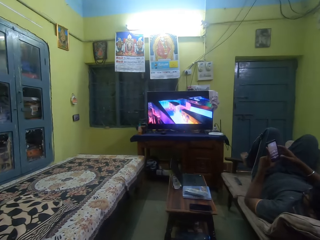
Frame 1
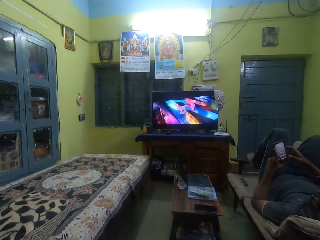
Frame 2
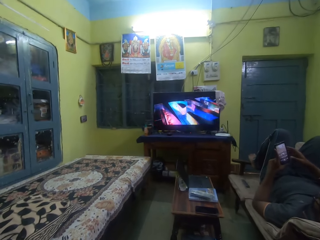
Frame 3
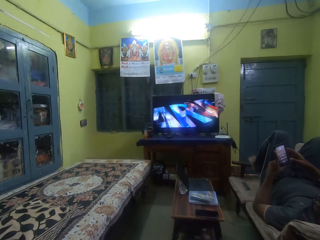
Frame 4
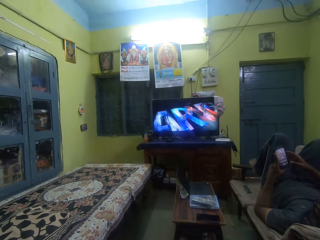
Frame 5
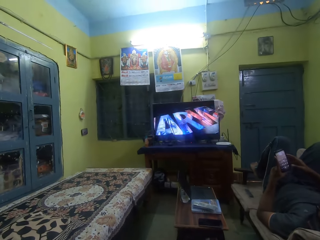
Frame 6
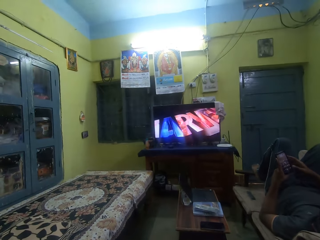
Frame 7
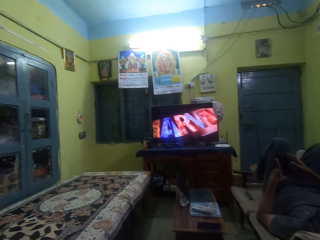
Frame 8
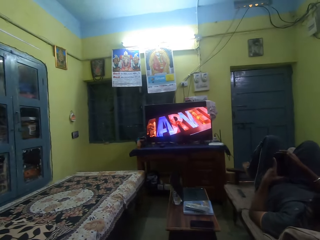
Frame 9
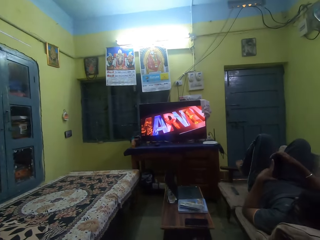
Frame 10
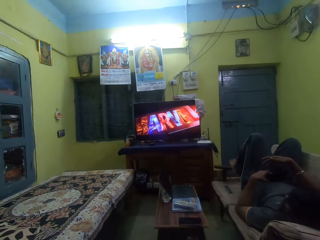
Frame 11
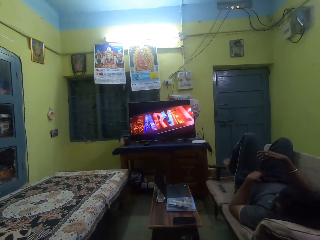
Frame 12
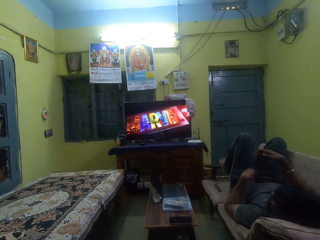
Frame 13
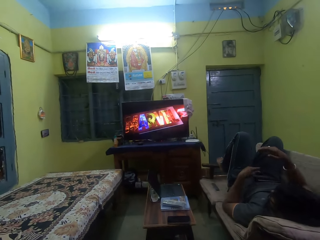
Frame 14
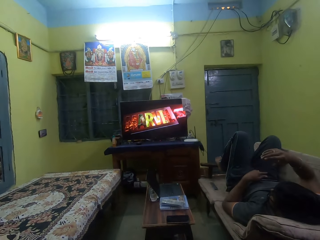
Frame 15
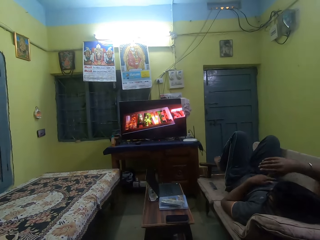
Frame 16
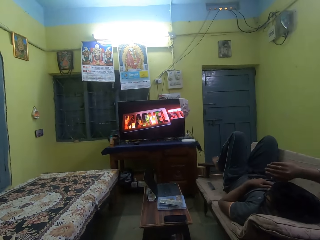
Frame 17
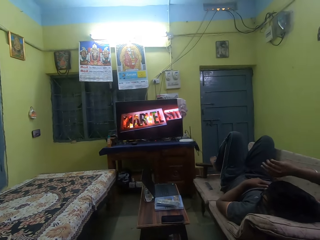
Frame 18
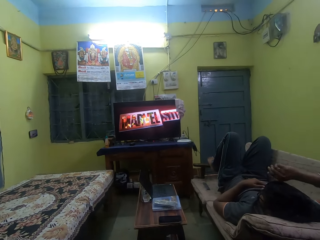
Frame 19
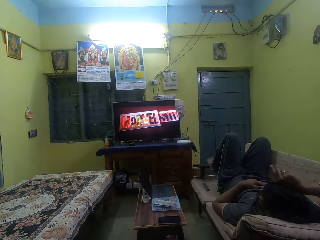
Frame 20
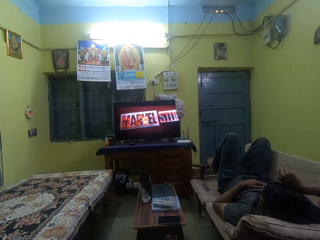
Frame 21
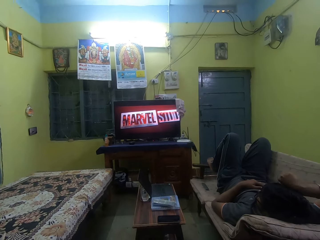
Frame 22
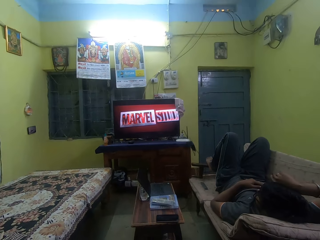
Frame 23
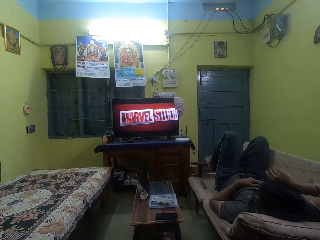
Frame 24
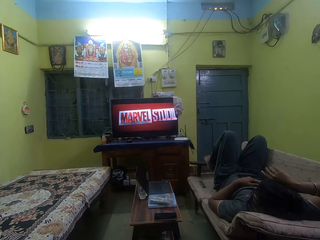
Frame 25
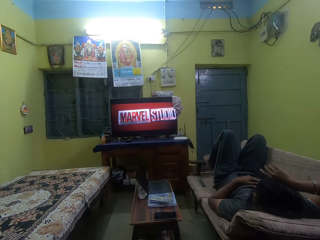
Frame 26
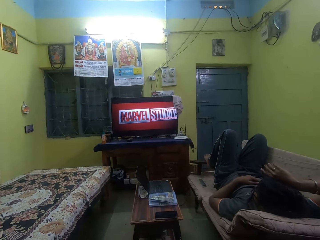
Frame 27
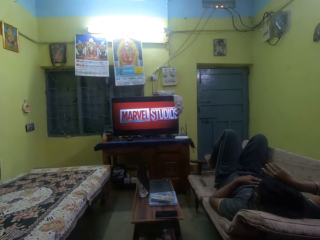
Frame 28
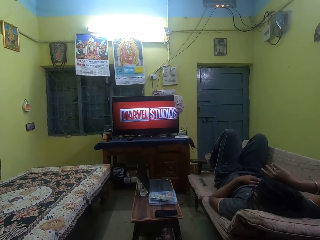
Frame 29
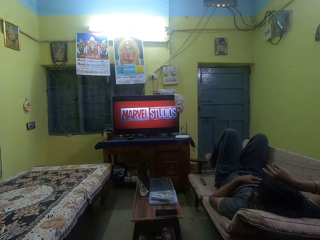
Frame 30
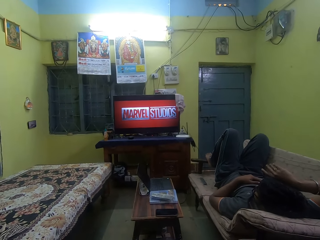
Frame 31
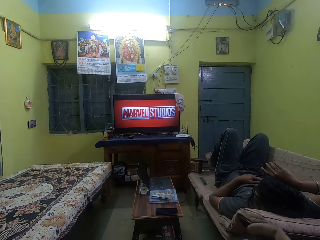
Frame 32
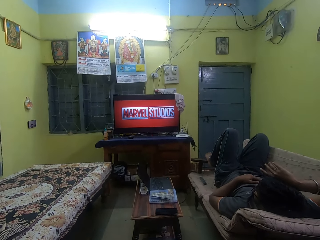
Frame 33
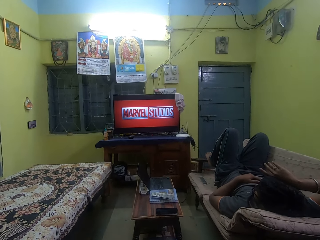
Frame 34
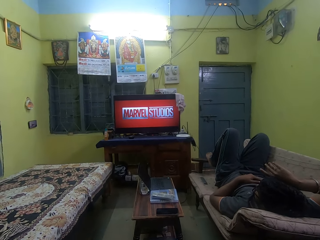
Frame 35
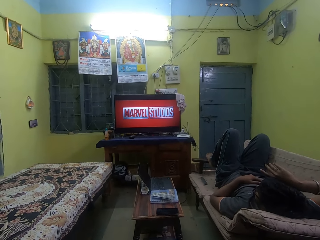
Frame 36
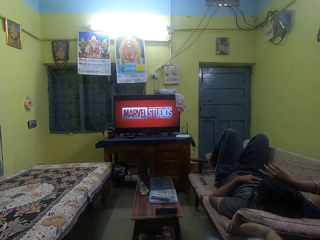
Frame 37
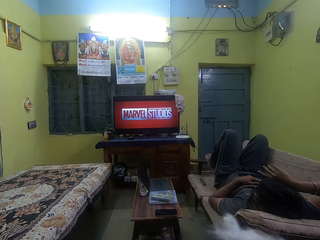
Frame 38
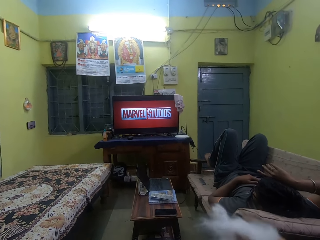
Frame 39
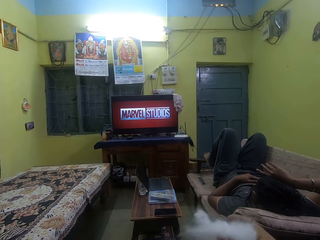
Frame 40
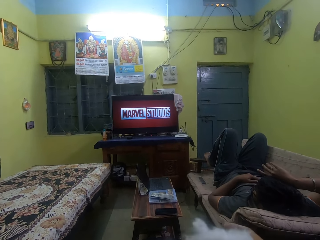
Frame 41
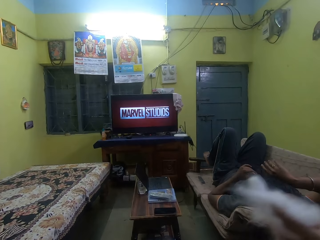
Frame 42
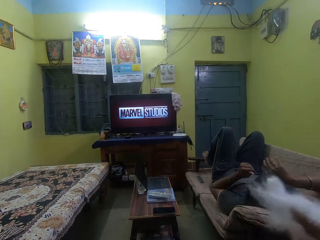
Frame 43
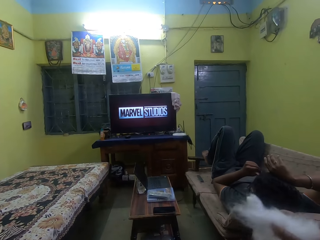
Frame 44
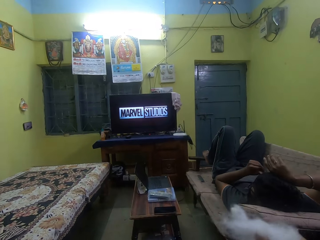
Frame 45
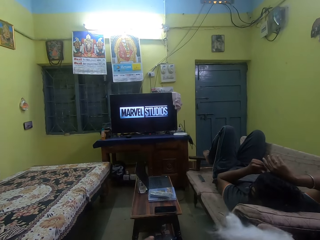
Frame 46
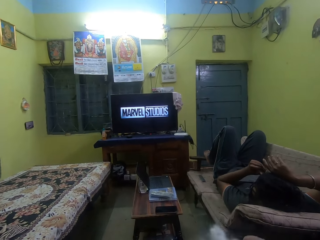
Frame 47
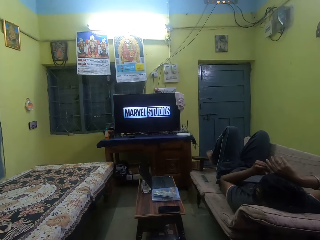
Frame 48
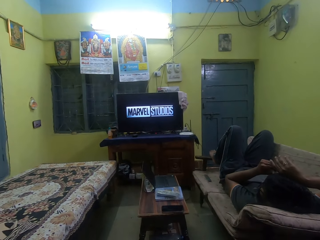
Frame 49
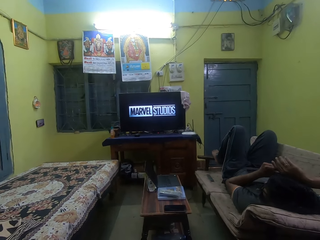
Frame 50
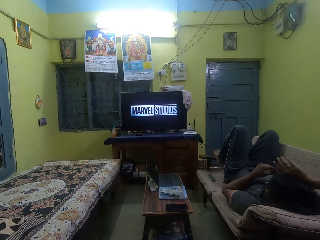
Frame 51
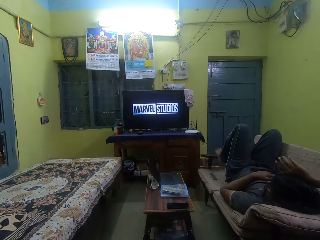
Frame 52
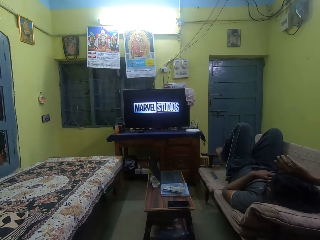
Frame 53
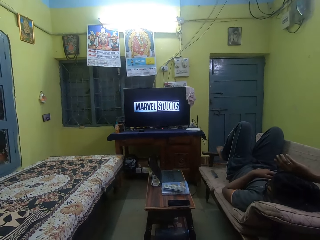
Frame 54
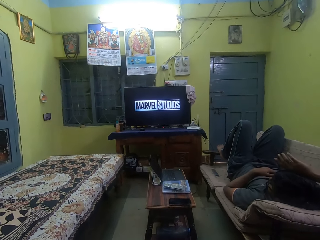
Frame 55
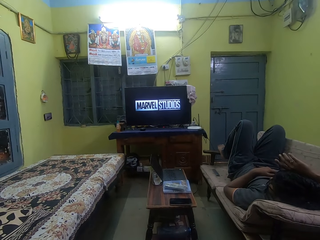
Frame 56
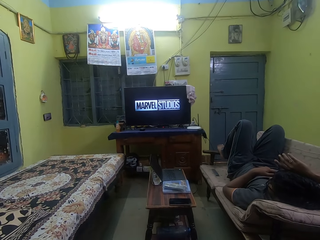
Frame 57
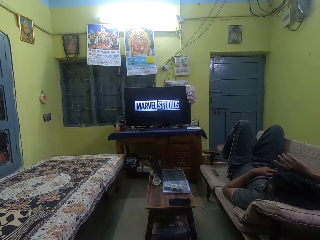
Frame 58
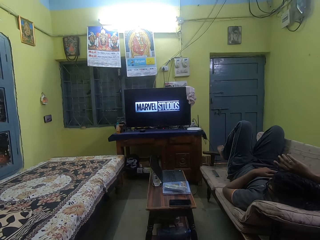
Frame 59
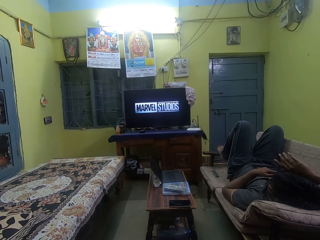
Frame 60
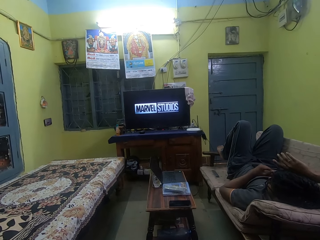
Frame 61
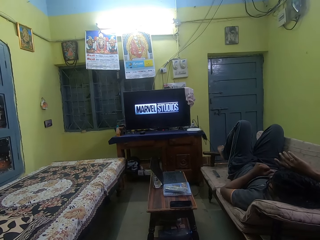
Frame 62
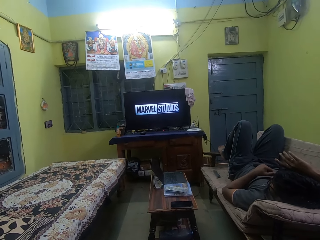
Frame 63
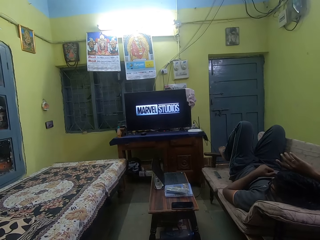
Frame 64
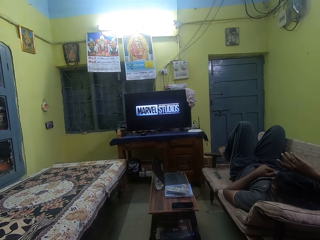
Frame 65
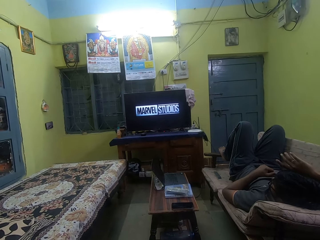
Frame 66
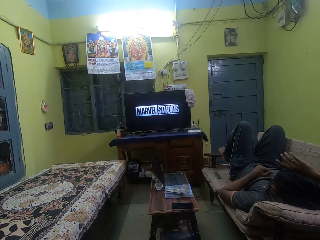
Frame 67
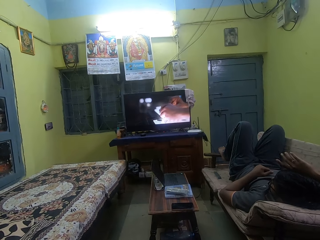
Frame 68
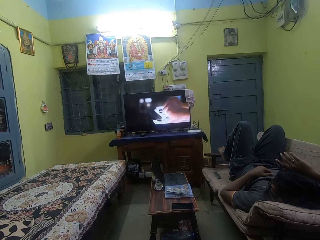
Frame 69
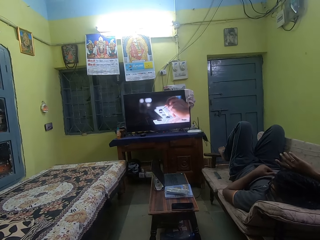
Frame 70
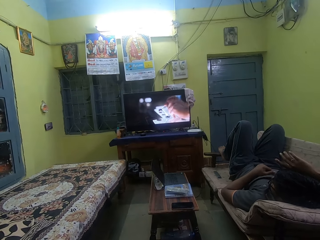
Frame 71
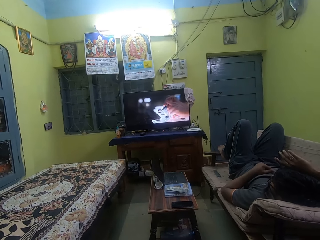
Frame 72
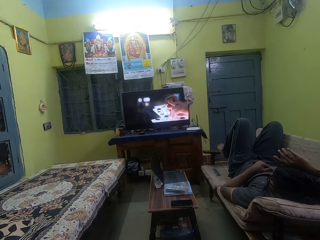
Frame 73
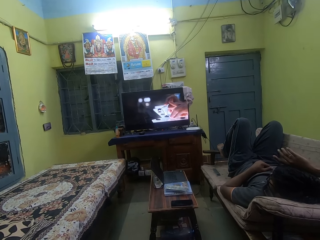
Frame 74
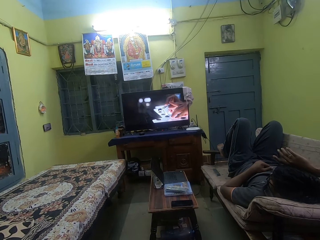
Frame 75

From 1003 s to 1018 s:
The man drops the phone on his body with both hands. The camera wearer holds a cotton with her right hand. She moves a fabric. She watches television.

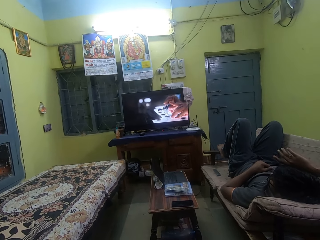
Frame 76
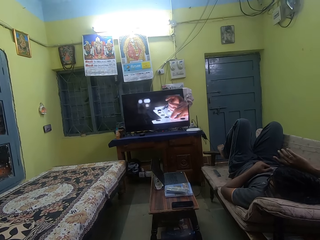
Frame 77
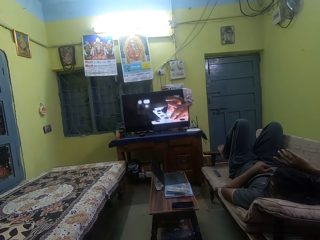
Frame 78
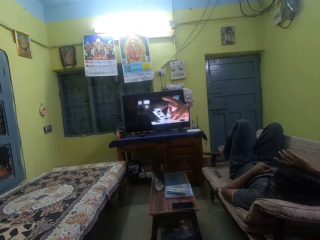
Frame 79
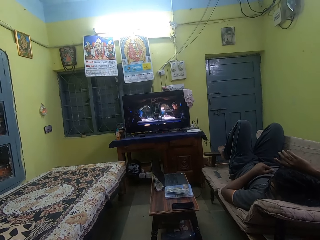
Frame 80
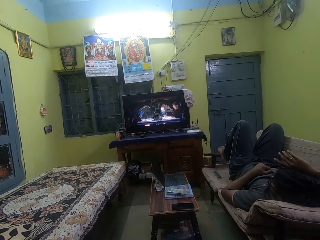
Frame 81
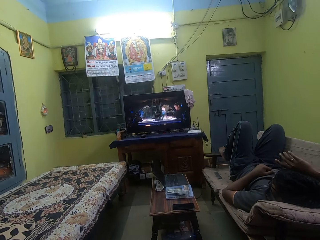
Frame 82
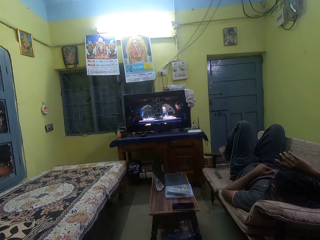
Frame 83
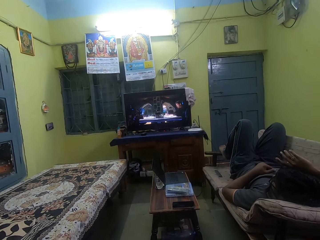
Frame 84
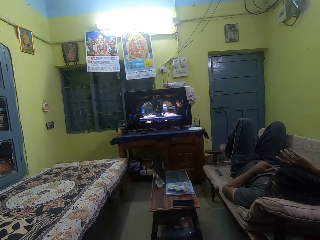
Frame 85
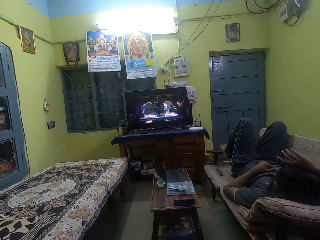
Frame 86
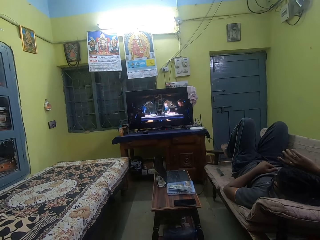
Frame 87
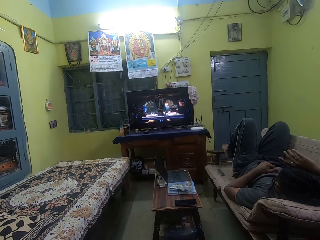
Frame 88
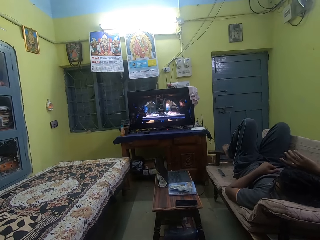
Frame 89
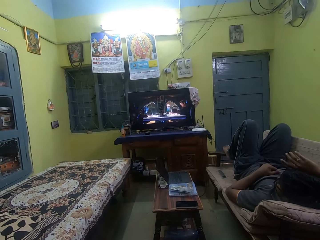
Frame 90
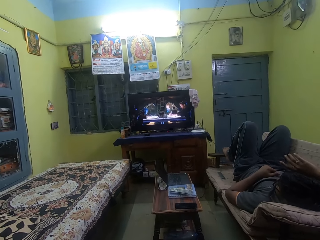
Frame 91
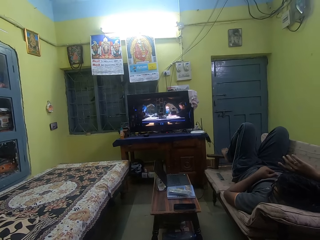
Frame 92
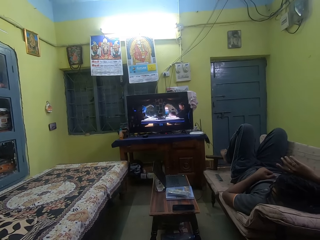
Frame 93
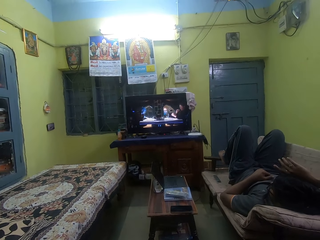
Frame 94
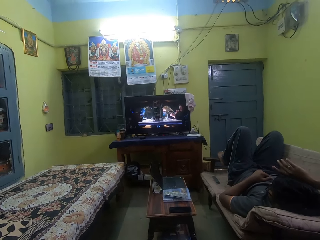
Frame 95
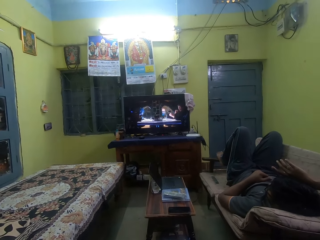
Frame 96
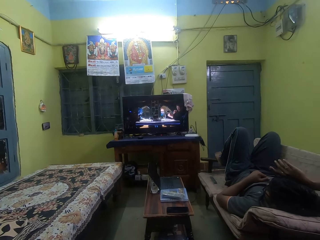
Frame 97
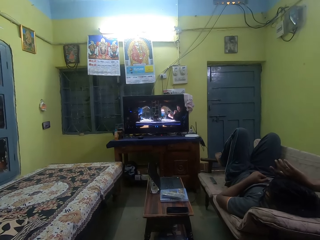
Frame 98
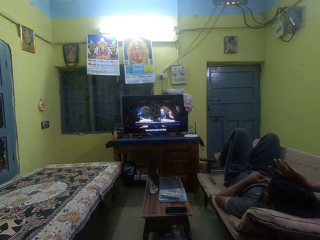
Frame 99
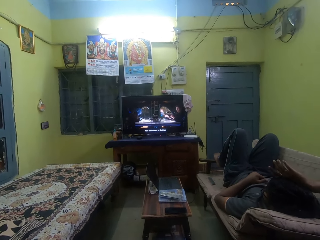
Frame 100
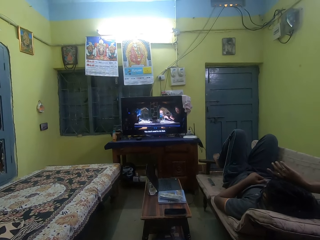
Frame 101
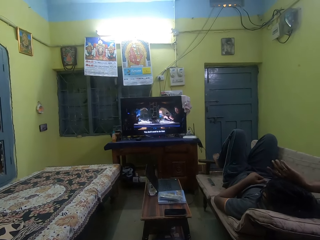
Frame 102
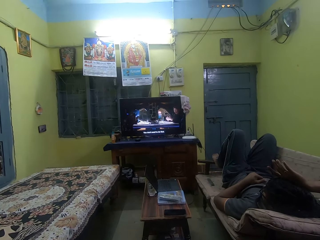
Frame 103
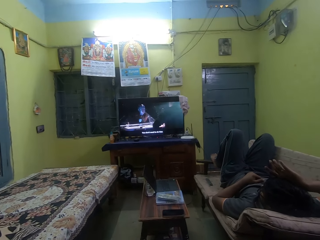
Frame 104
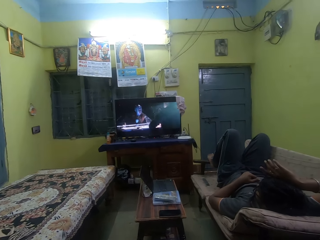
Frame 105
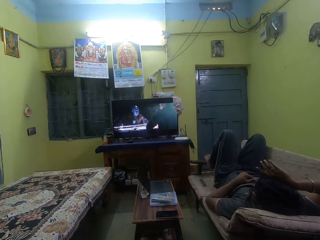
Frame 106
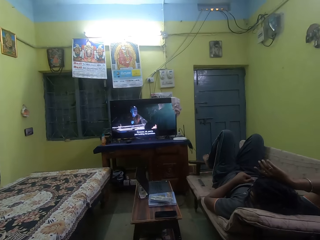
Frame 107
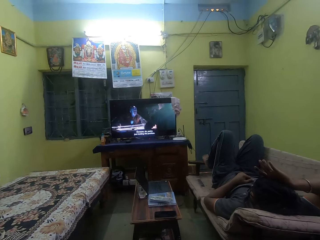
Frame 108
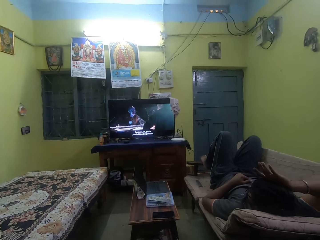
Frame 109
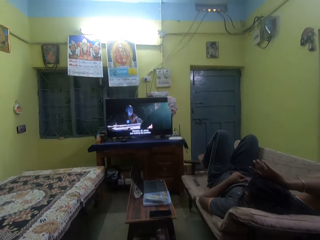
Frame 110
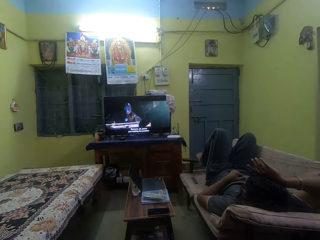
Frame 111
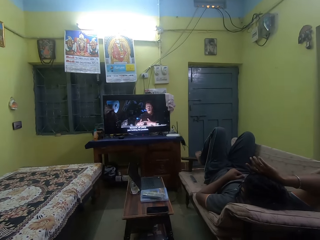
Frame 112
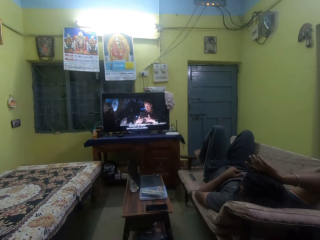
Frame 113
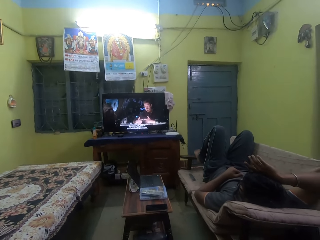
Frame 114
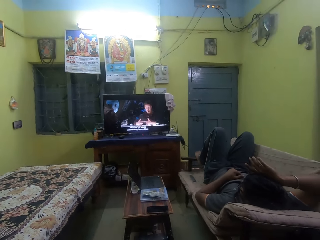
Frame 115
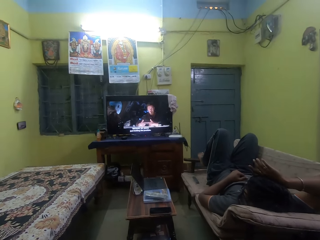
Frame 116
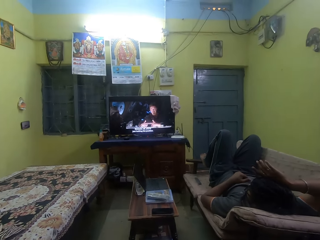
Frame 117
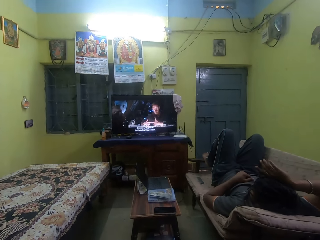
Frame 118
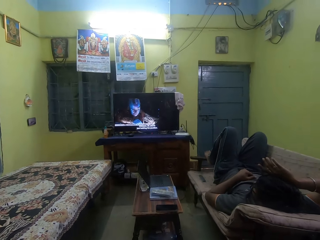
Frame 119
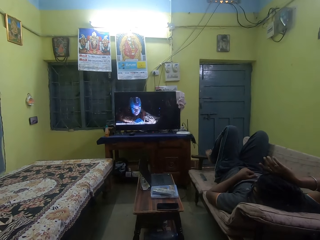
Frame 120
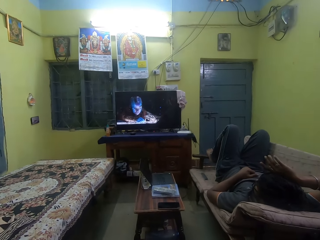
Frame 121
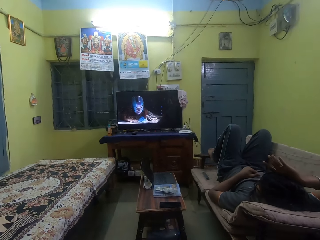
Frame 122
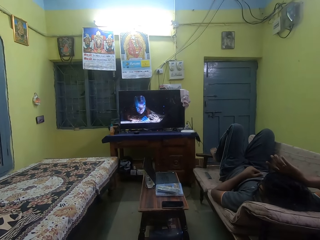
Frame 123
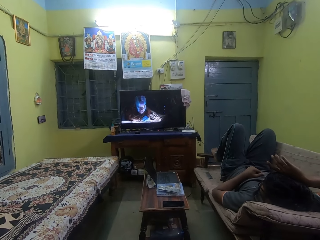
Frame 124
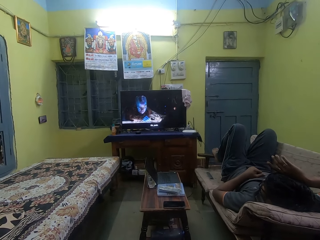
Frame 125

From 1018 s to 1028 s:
The camera wearer converses with the man.
